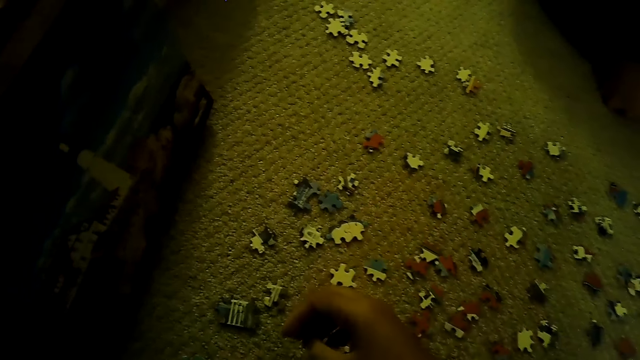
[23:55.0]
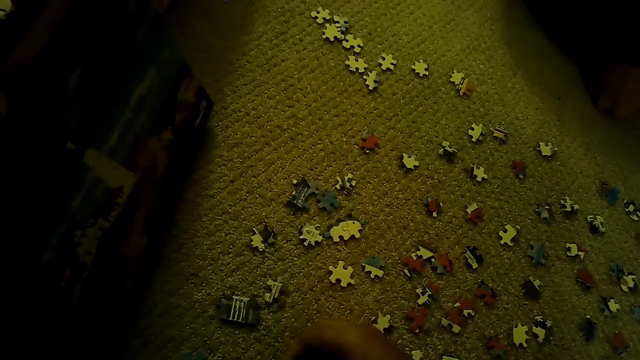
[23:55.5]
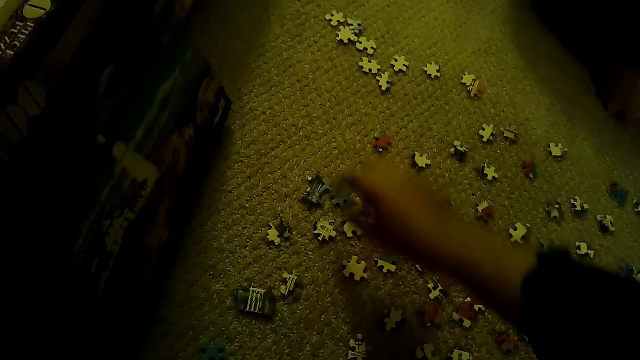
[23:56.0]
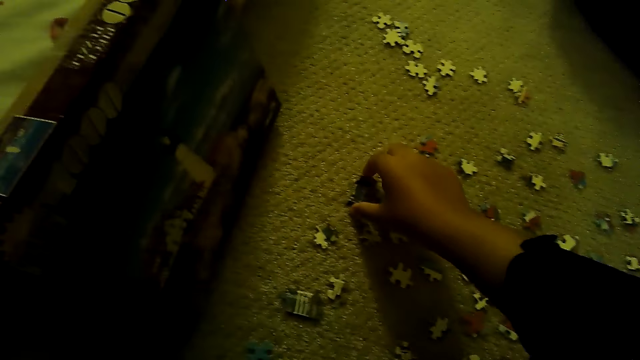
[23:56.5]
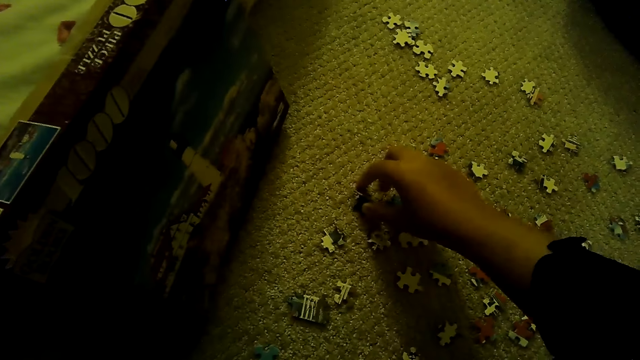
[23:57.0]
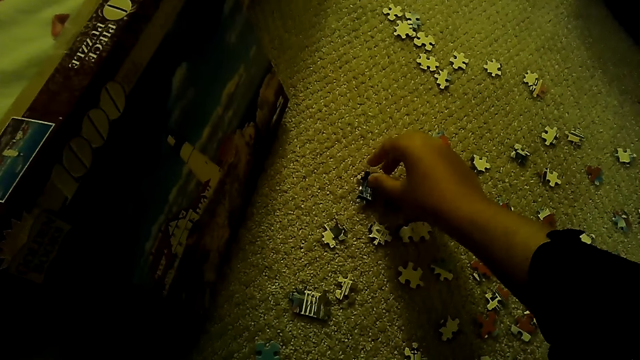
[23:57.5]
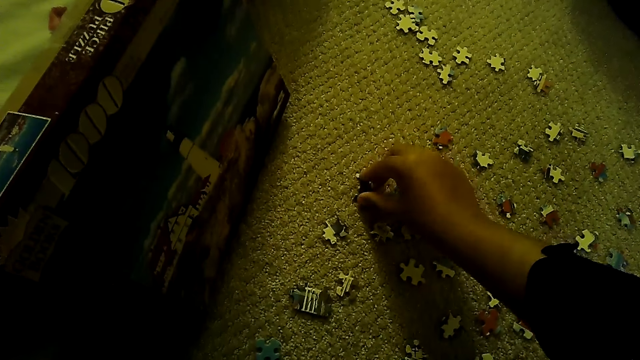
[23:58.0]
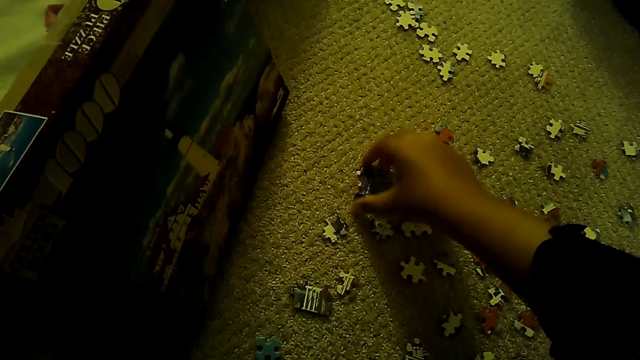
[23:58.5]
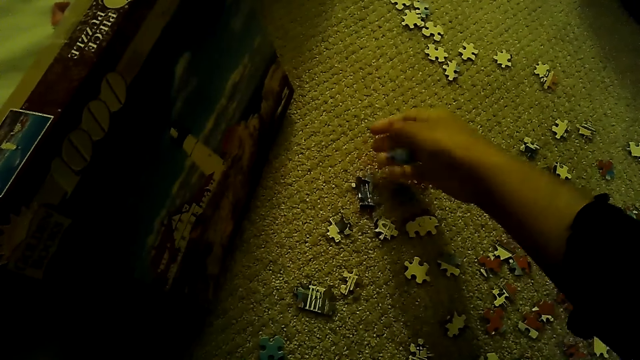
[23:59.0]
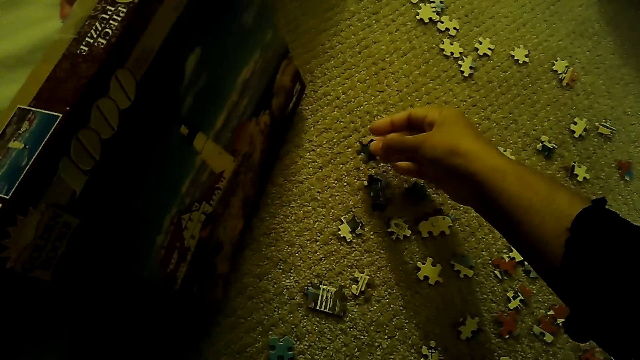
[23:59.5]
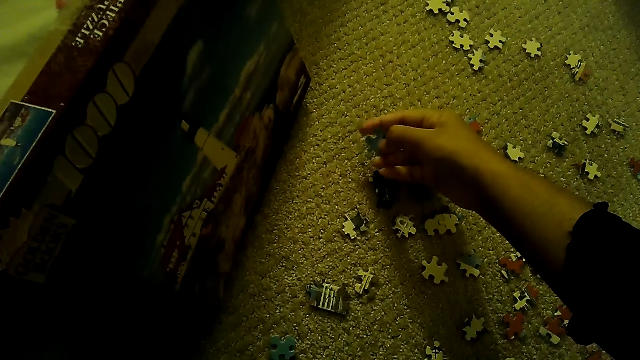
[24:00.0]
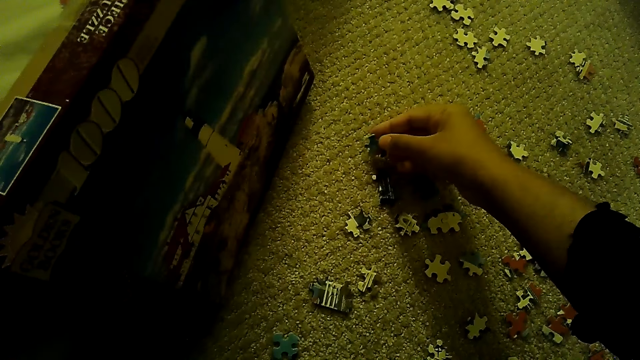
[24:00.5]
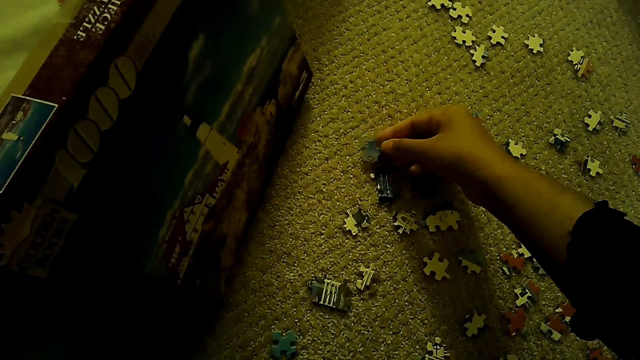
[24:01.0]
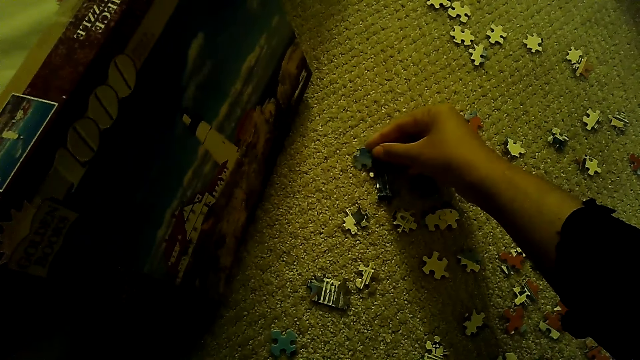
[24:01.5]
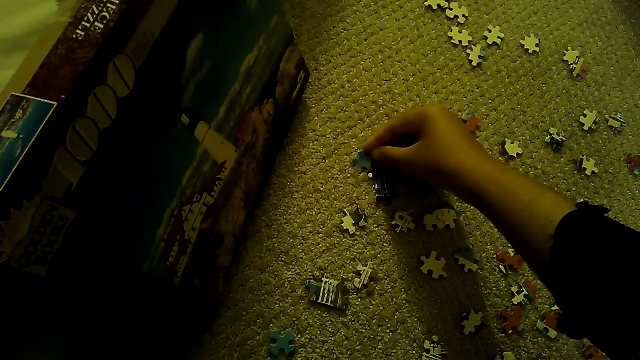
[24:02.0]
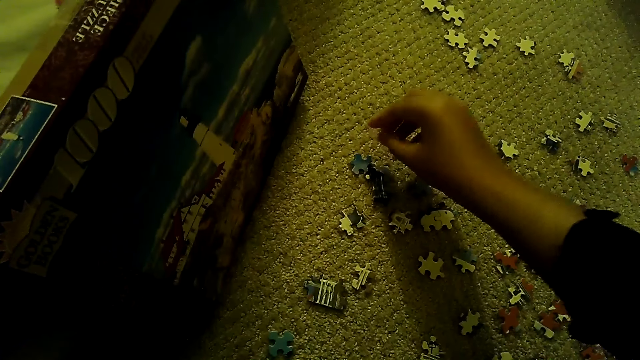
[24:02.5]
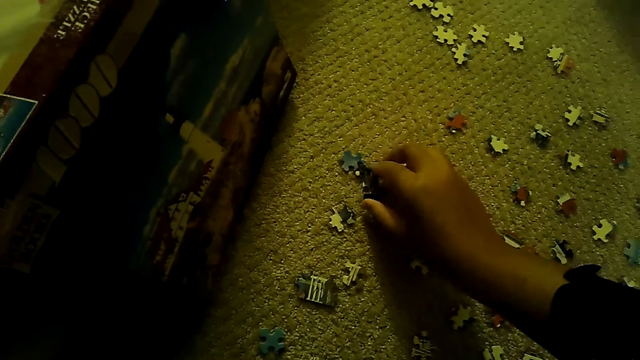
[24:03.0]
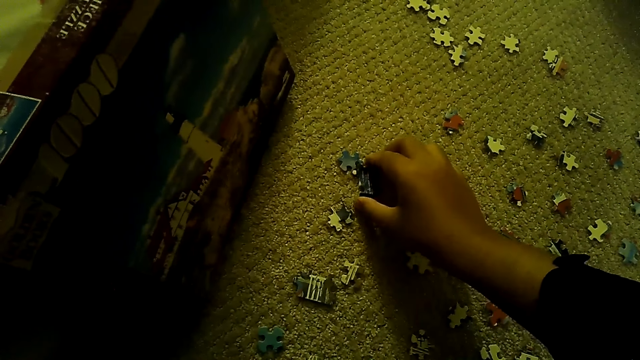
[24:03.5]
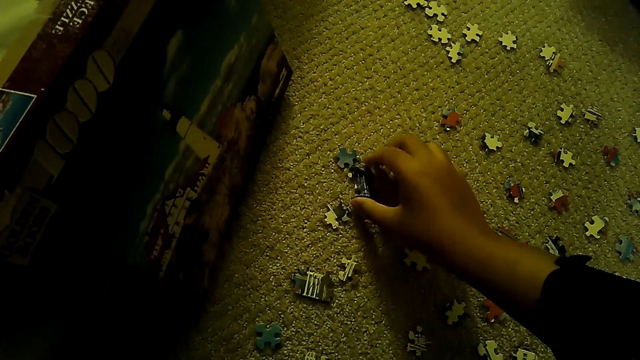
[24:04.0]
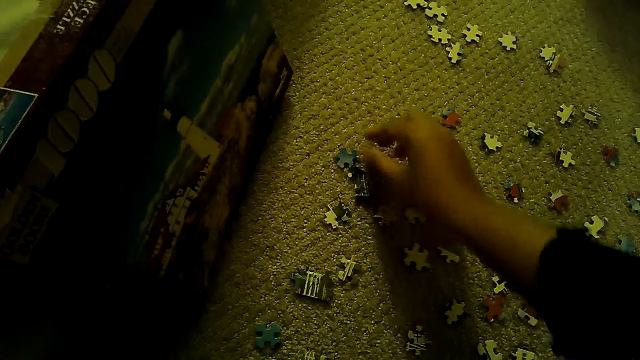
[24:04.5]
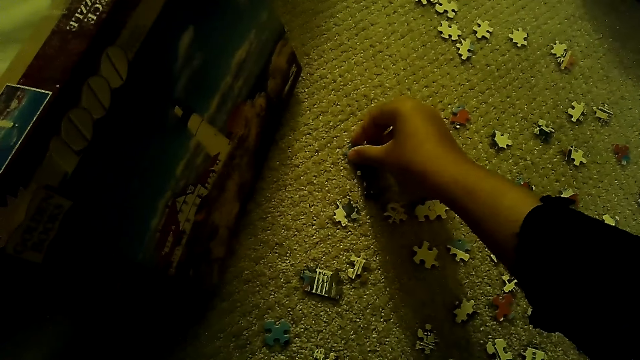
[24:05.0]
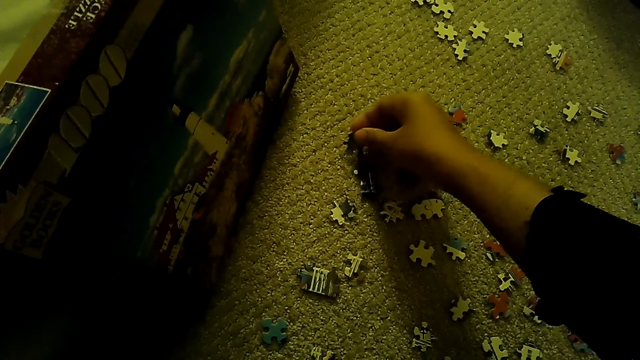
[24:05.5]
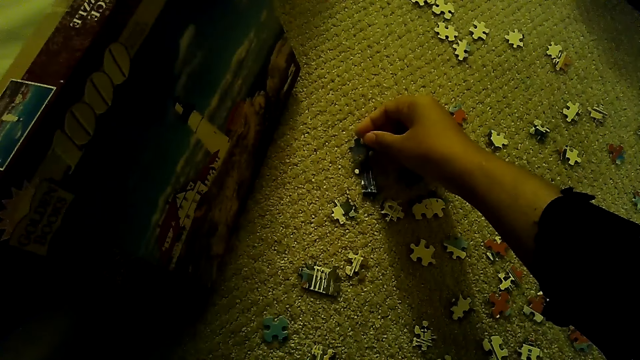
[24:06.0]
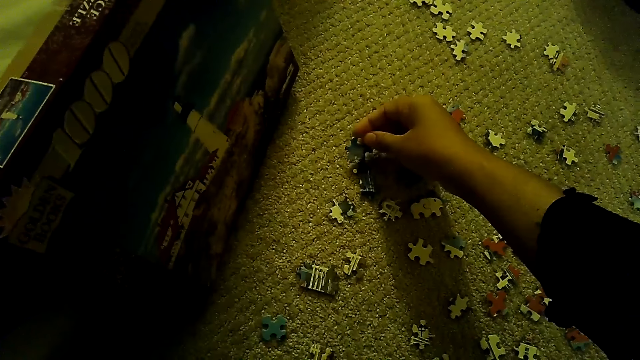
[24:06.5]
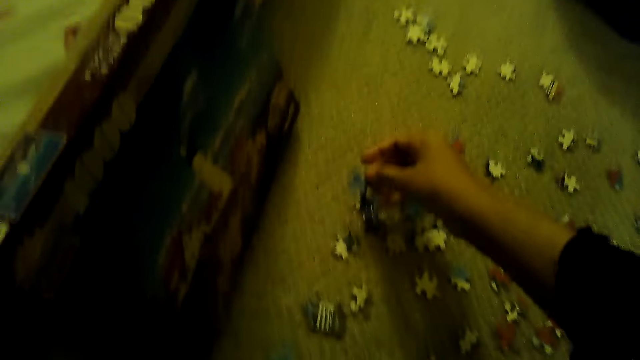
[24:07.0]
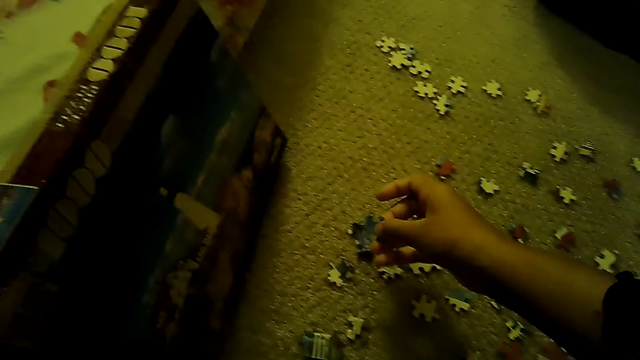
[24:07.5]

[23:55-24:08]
The camera wearer touches the piece of a jigsaw puzzle. They hold a piece of the jigsaw puzzle with the right hand.

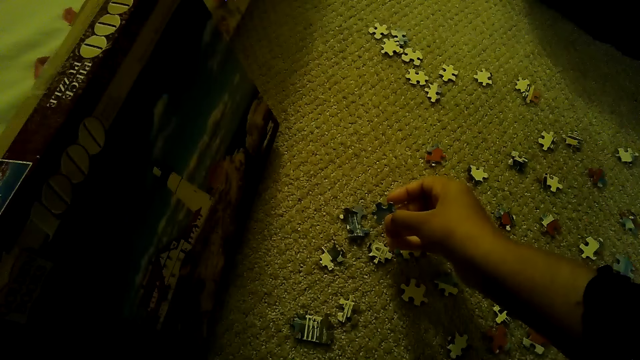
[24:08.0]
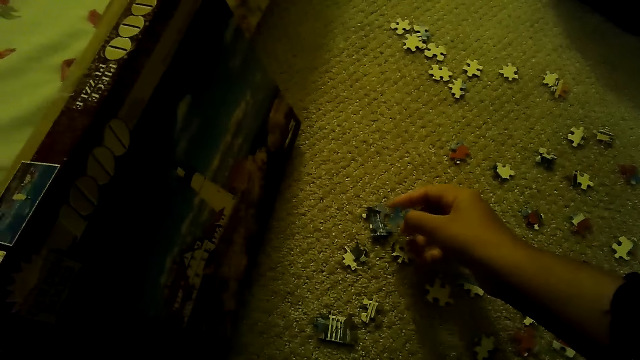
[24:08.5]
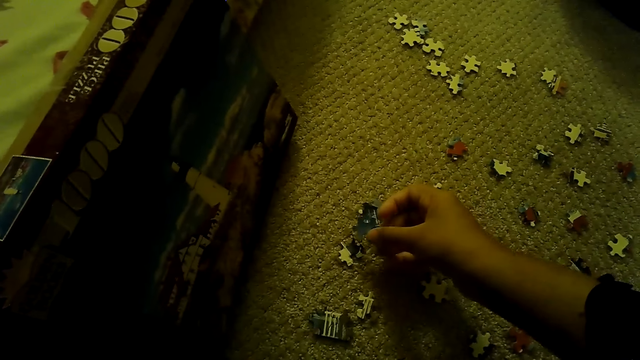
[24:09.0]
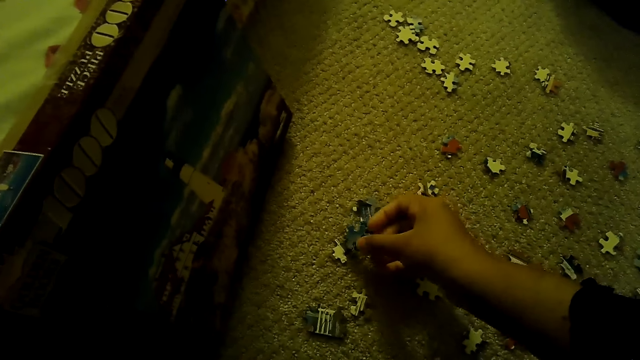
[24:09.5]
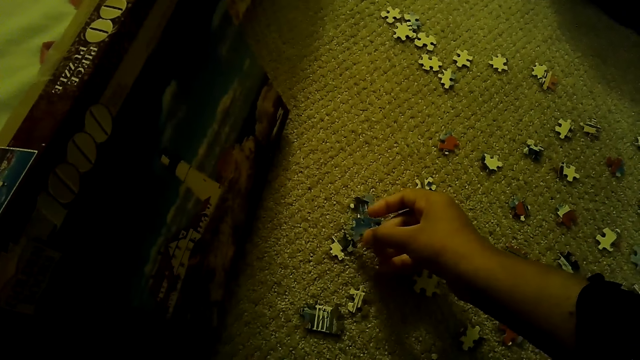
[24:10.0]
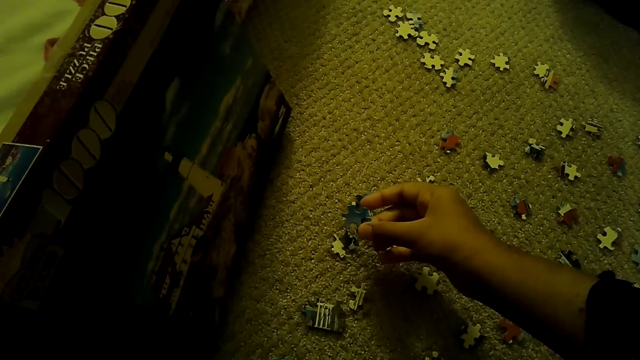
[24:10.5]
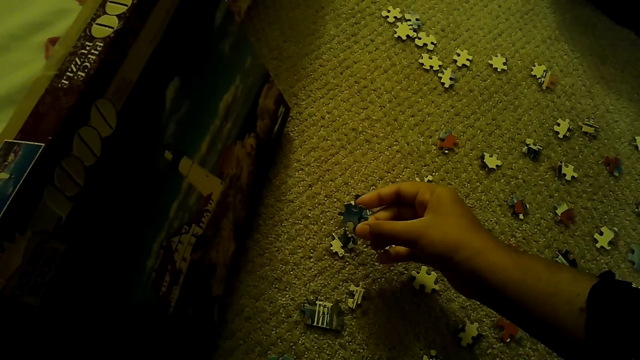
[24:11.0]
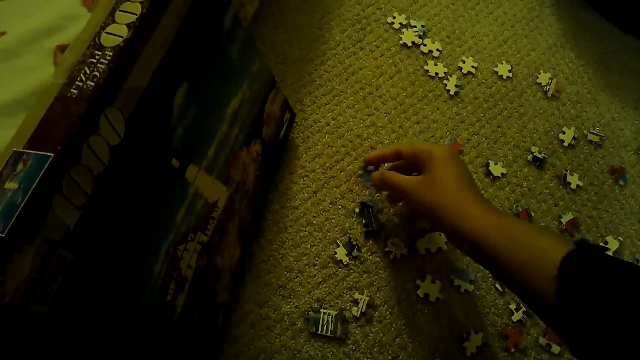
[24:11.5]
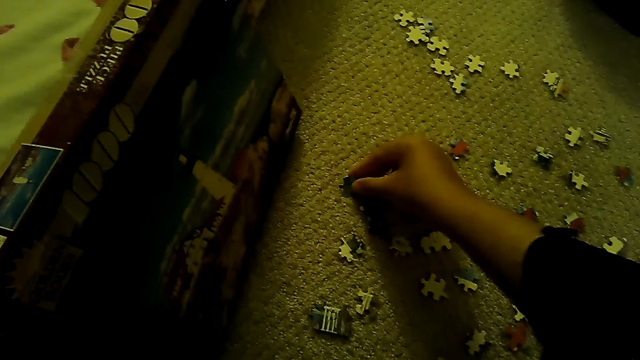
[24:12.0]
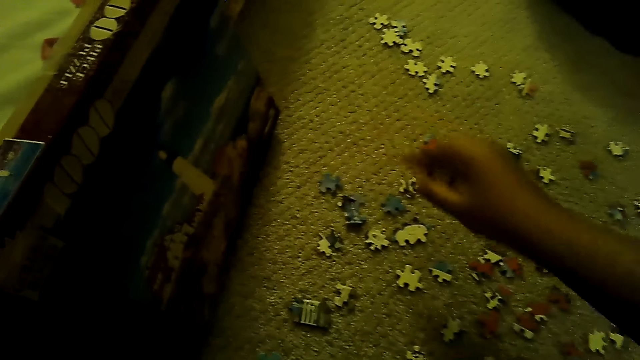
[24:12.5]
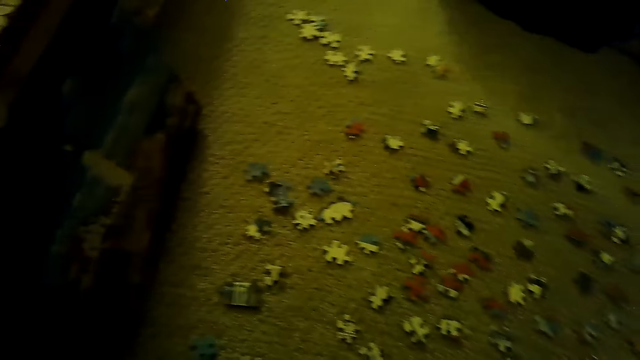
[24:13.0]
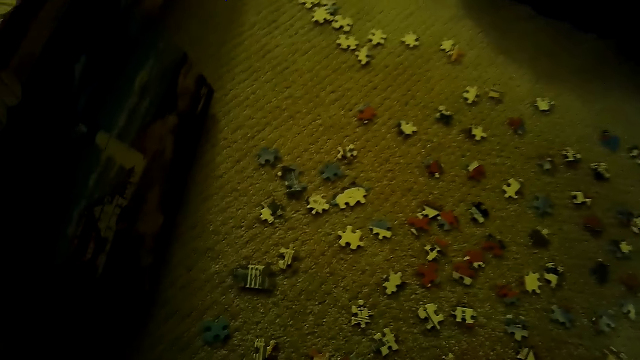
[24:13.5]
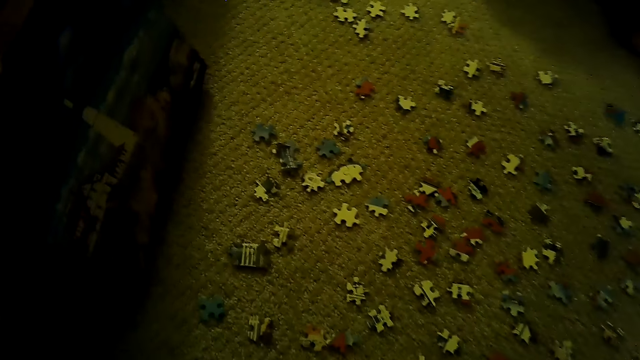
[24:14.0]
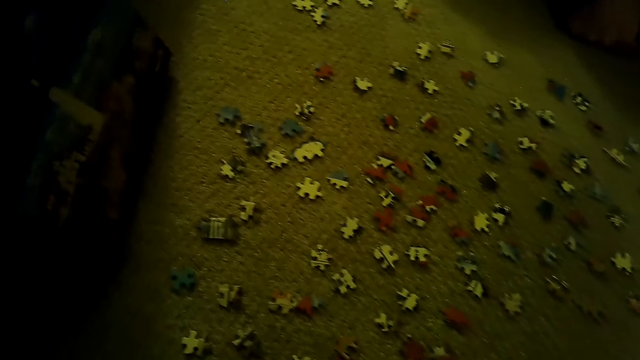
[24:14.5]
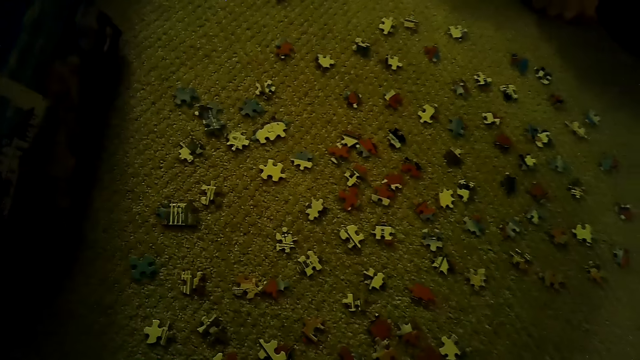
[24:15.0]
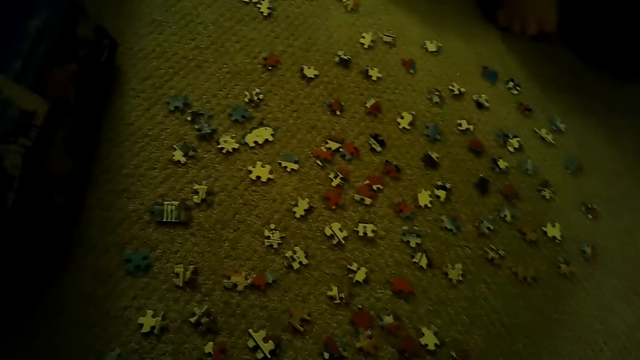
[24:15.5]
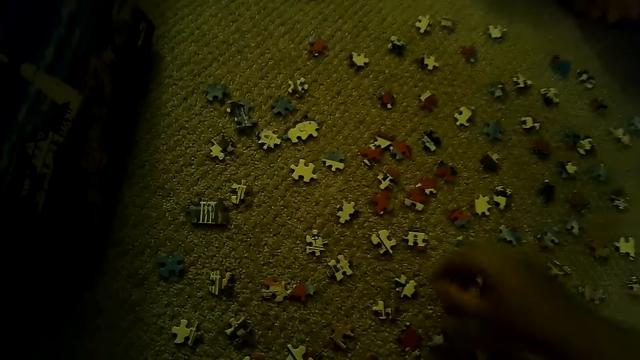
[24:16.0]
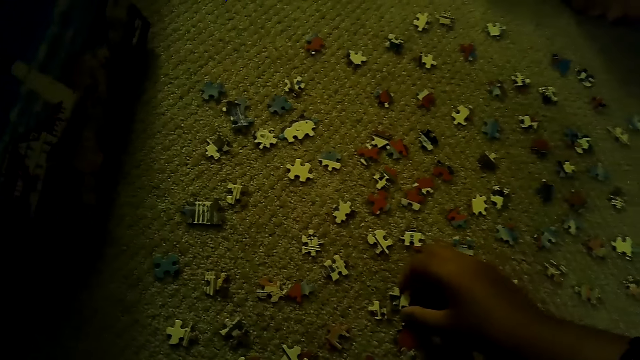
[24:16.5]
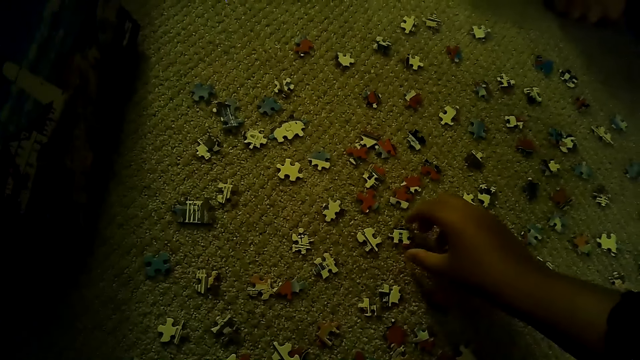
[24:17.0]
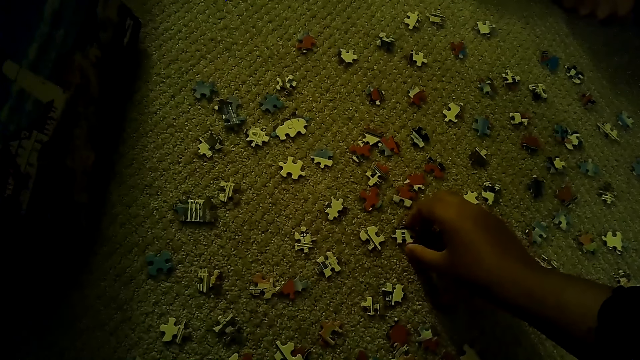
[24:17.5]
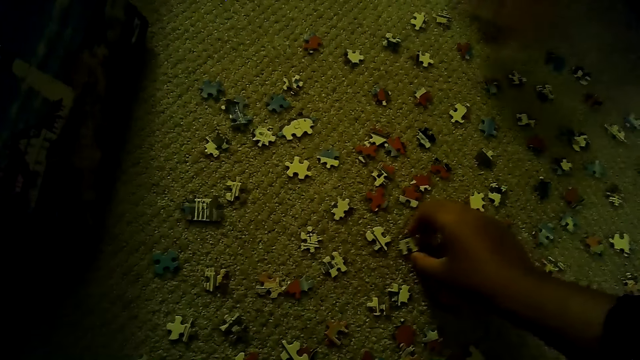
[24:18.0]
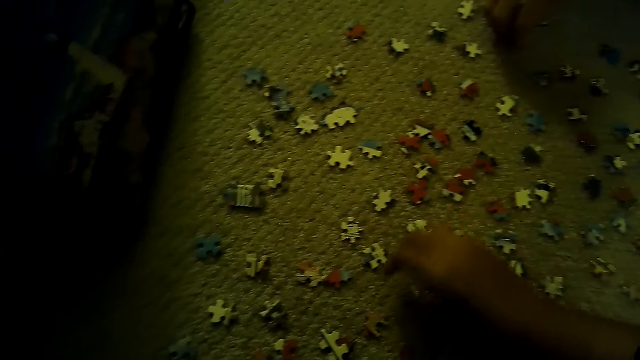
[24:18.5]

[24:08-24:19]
The camera wearer swings the right hand. They drop the piece of a jigsaw puzzle. They stare at the pieces of the jigsaw puzzle. They sort the pieces of the jigsaw puzzle.
